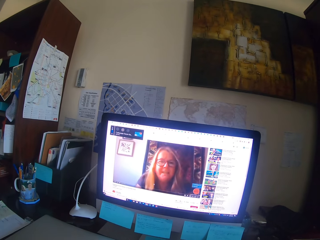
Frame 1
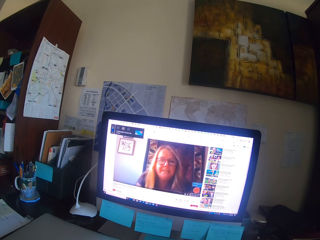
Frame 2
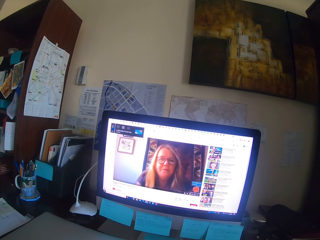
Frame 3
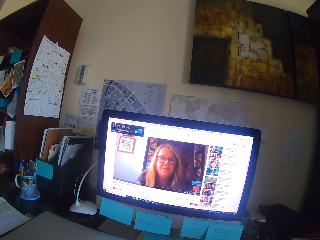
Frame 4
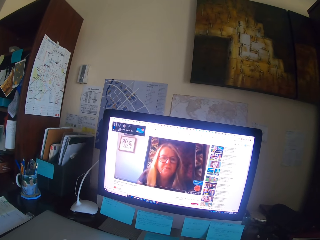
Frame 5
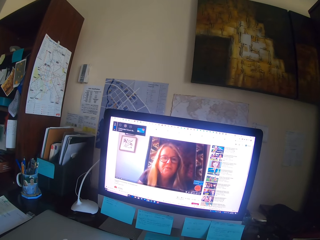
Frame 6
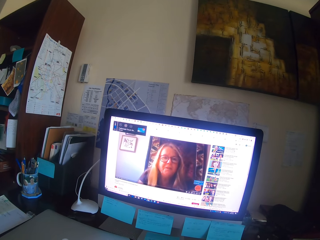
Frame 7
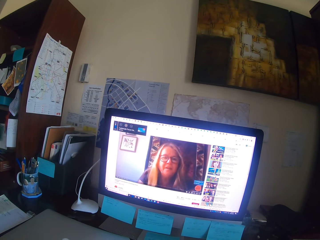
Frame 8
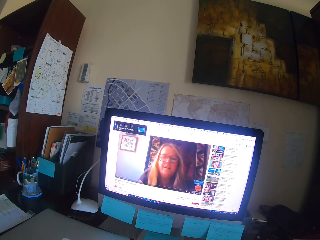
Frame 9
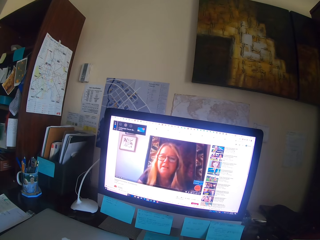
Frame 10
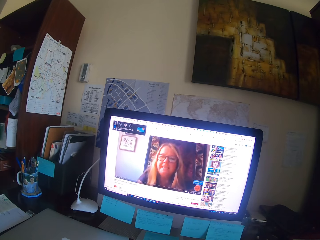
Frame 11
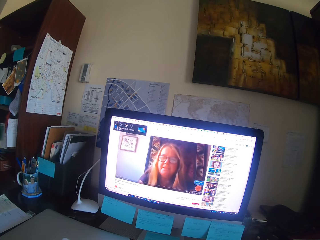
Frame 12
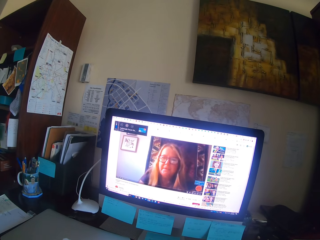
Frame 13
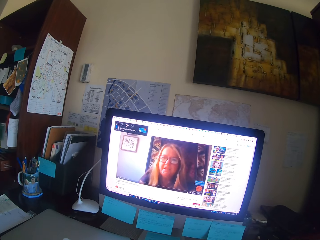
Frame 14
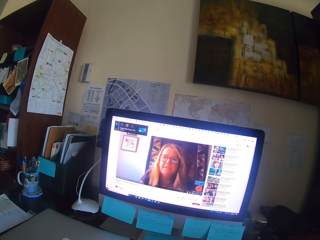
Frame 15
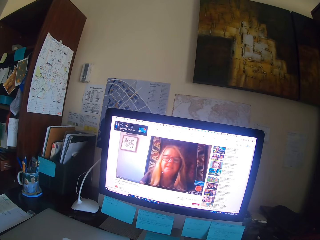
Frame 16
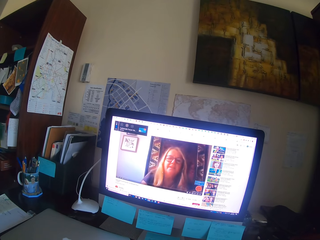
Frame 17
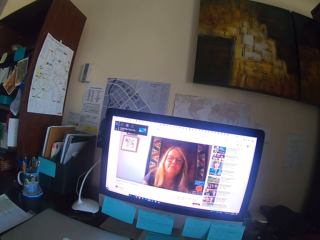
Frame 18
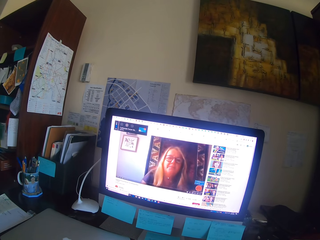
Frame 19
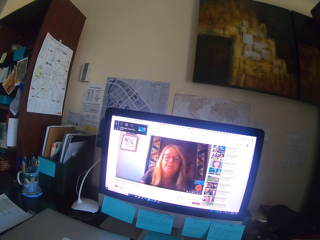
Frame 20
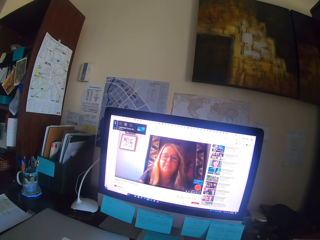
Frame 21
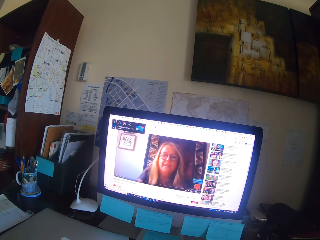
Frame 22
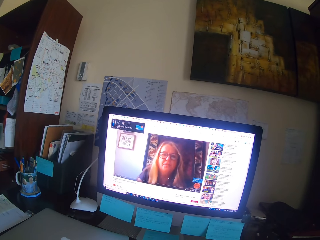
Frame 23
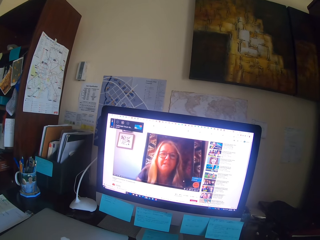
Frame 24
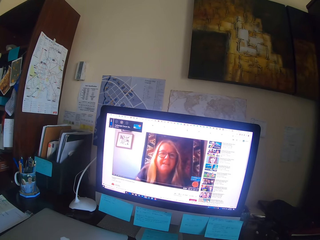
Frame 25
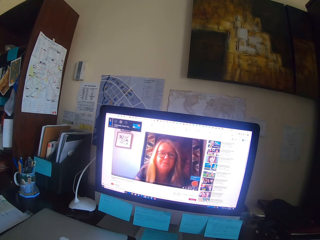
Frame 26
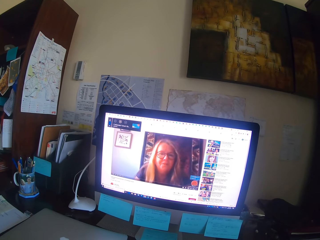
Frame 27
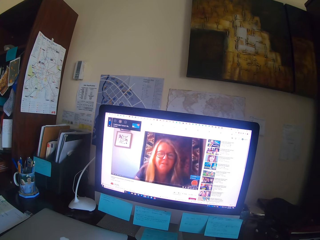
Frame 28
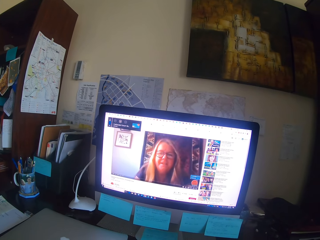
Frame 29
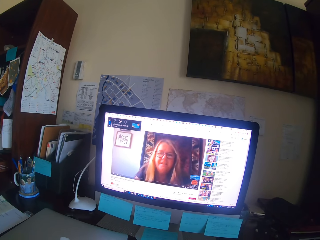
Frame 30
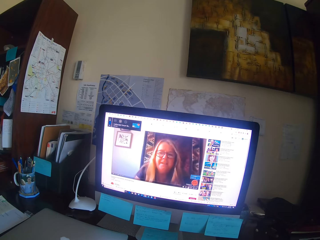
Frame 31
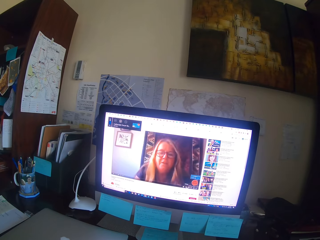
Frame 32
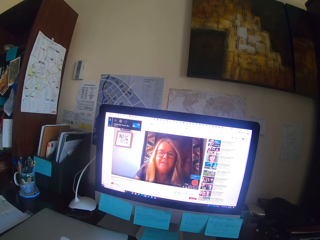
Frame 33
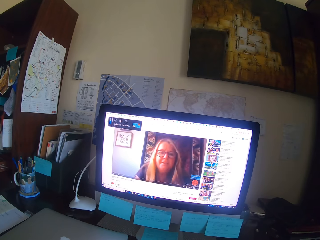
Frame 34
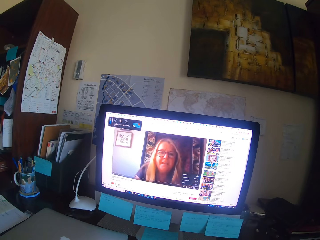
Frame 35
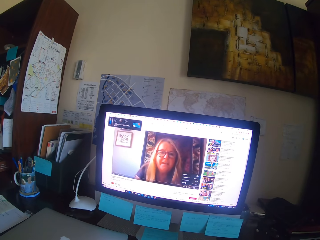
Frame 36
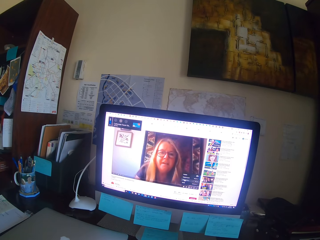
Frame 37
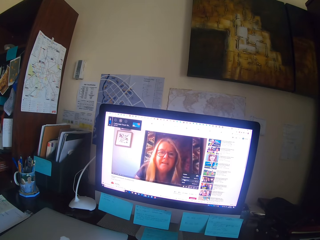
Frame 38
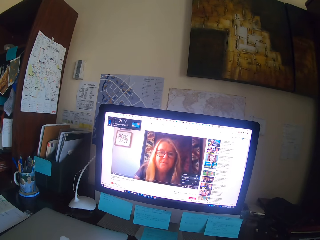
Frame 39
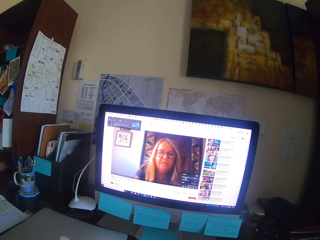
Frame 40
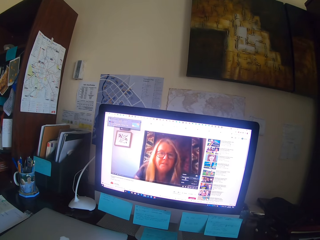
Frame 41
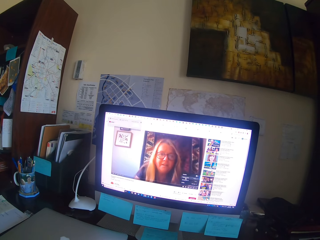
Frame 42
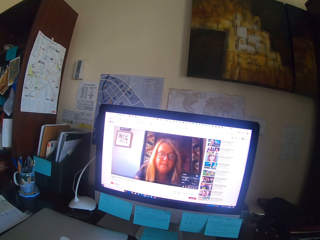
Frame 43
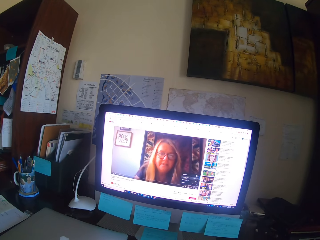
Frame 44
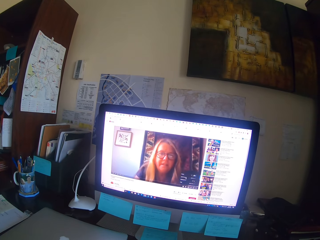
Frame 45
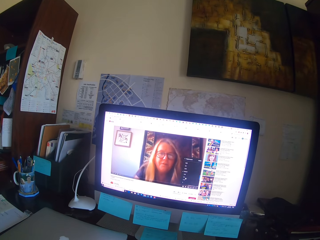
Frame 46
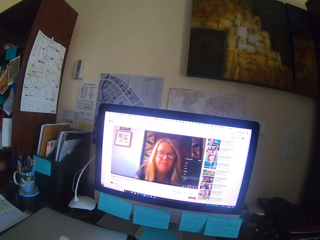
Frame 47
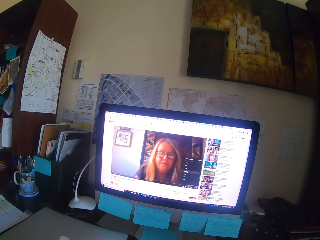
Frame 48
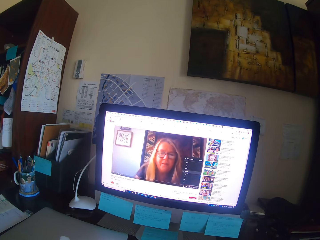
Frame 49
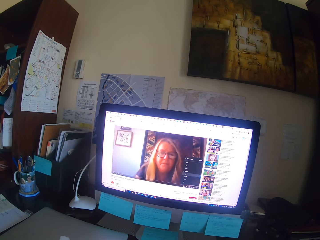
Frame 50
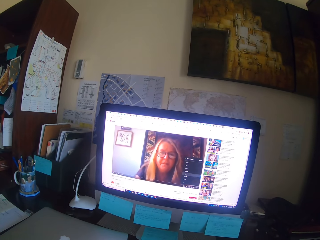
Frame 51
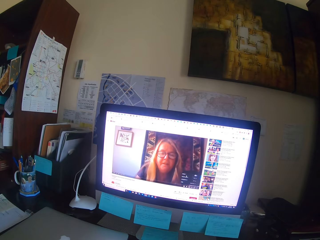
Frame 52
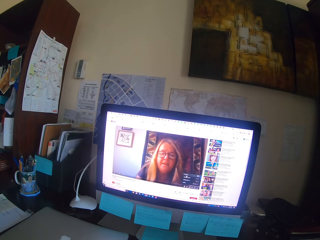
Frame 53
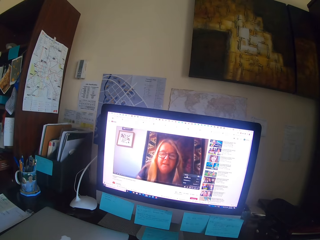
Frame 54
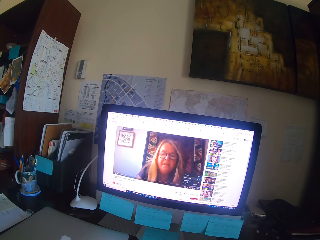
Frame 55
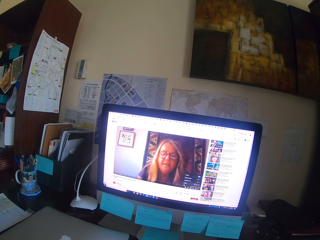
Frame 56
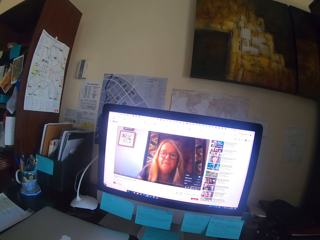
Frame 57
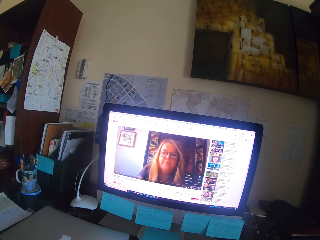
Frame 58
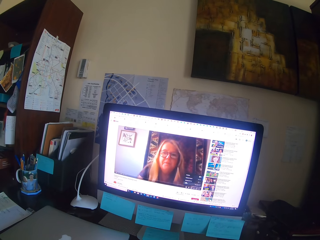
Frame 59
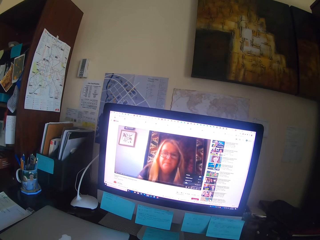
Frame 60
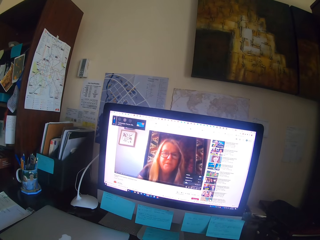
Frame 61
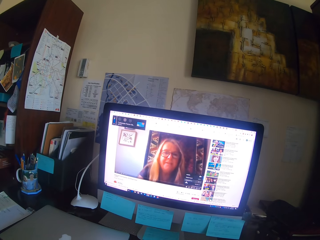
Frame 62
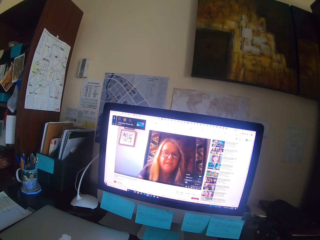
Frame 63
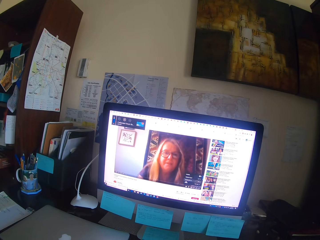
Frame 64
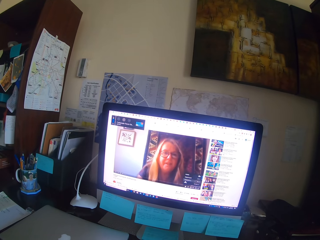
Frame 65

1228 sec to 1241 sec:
The camera wearer drags the mouse. They watch a video on the computer. They drag the mouse.

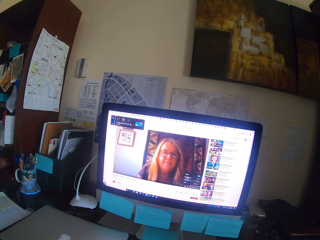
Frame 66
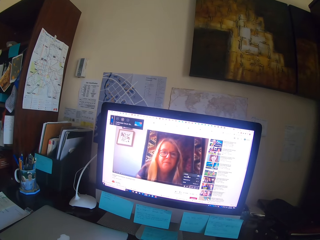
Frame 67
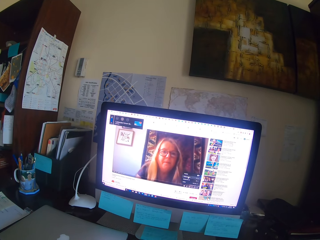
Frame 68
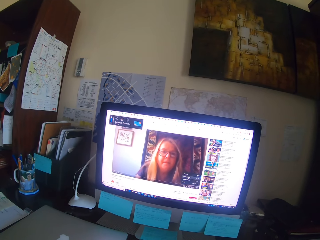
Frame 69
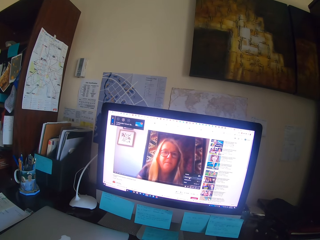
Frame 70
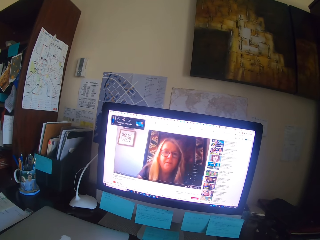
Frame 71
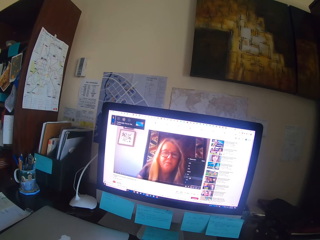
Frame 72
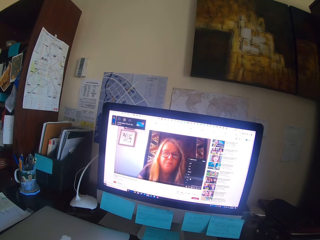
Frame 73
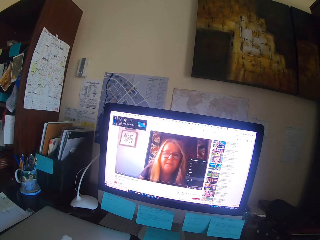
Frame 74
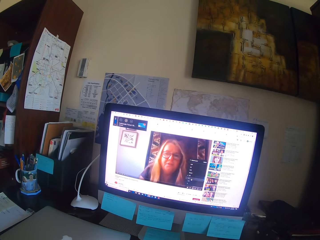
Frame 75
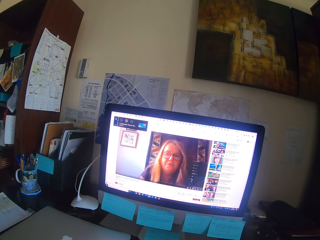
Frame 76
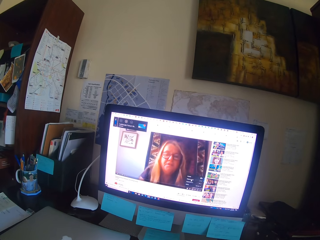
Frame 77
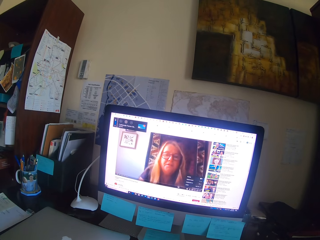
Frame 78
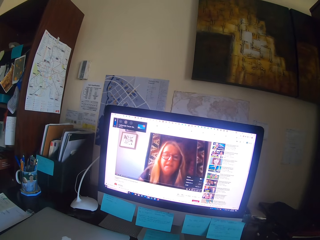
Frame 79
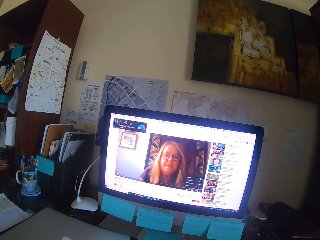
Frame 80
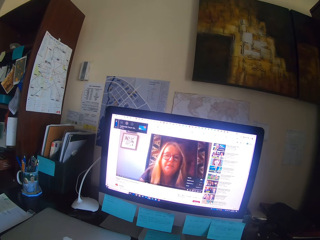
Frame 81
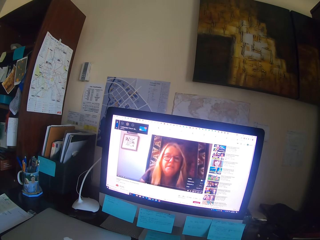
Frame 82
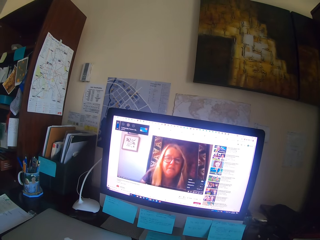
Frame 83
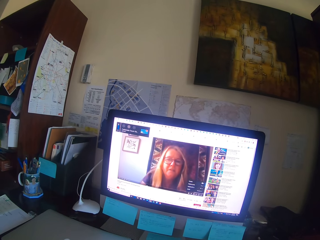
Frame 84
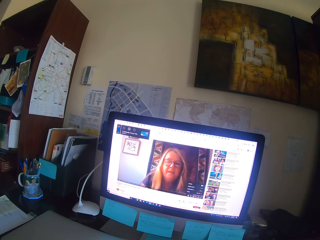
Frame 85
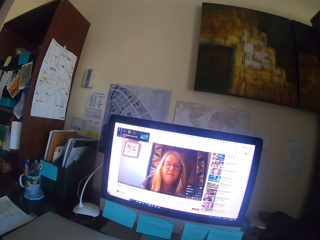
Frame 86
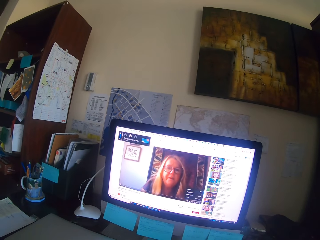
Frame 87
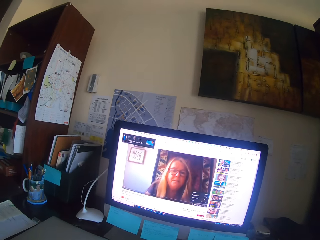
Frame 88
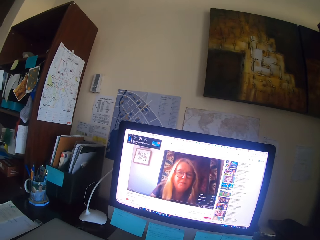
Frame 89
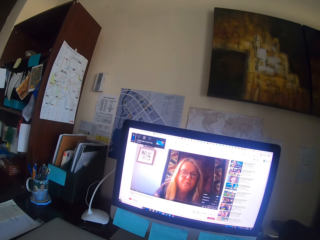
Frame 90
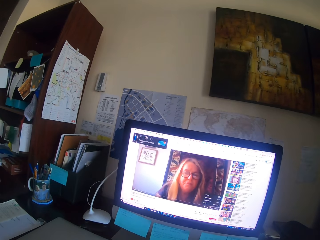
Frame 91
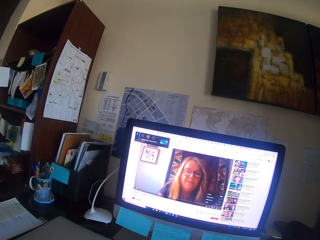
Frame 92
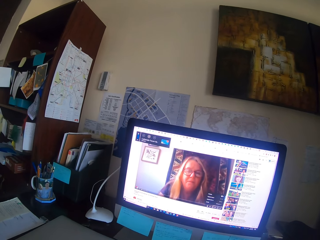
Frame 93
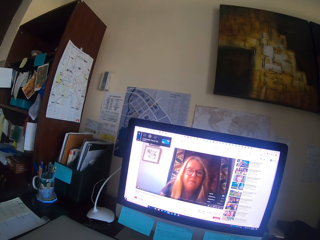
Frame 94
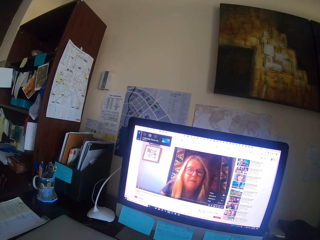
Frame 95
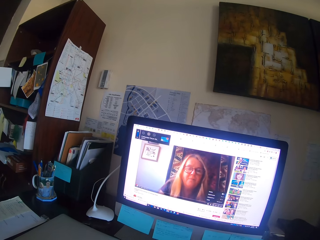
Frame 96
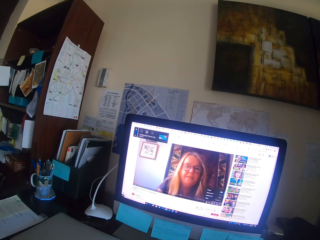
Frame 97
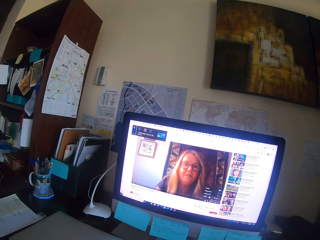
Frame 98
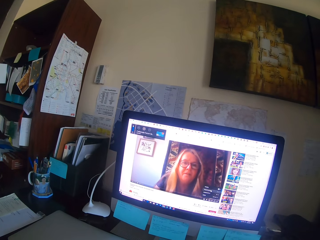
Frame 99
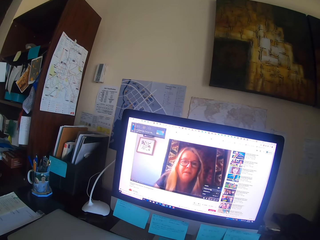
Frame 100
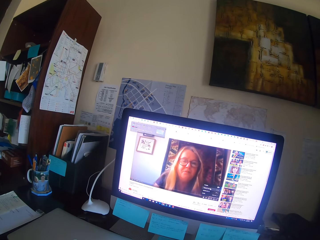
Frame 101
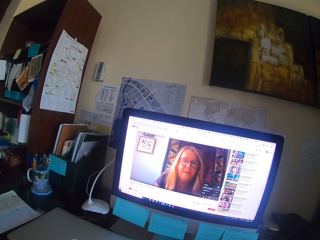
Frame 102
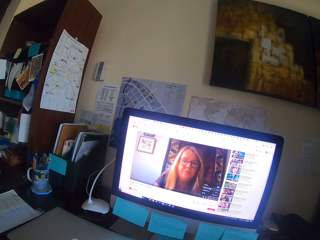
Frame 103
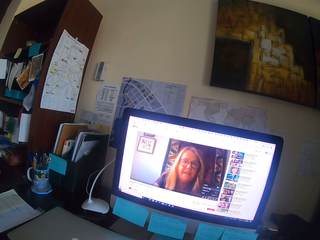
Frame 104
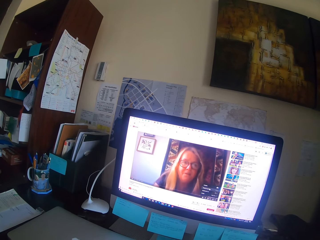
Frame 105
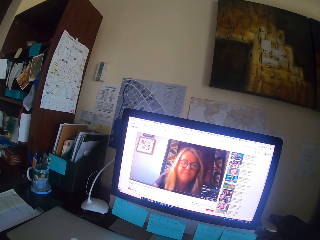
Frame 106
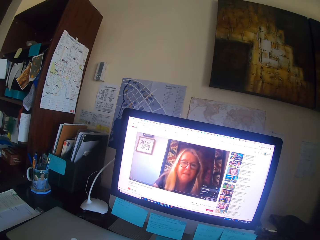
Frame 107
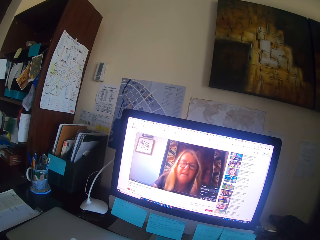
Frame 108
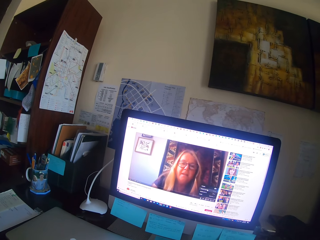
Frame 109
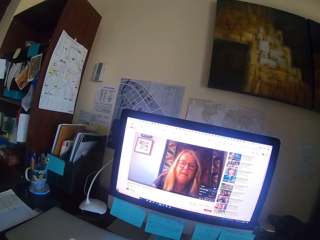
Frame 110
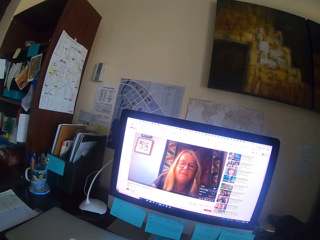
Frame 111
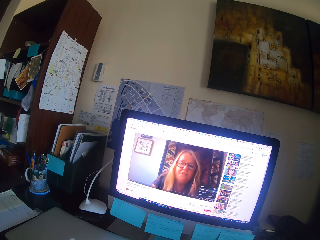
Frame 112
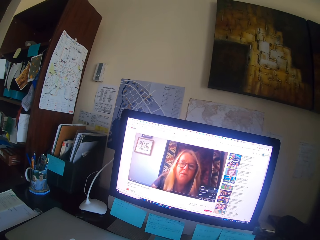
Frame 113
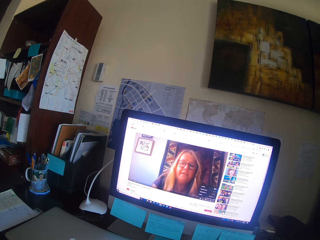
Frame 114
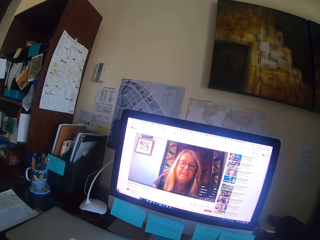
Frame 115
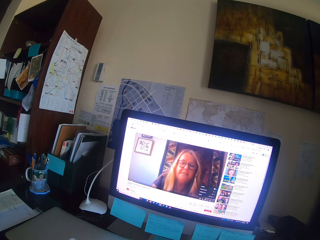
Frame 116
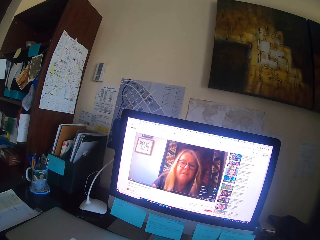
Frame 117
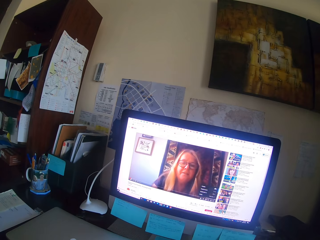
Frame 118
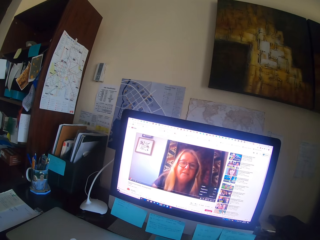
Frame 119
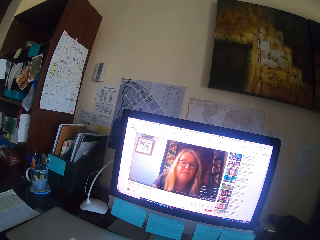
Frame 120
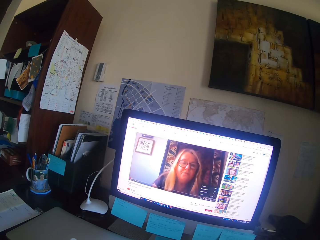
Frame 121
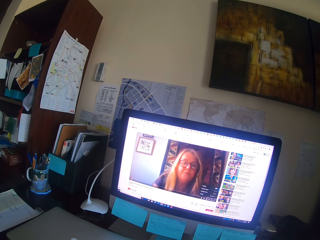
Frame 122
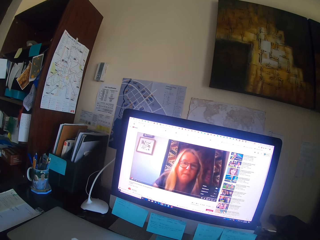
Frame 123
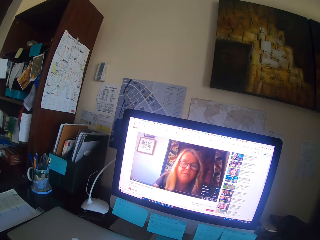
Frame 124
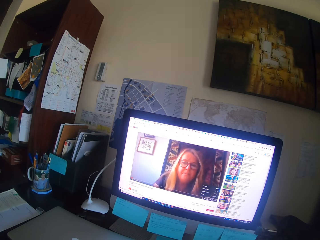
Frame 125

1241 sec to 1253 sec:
The camera wearer watches a video on the computer. They drag the mouse. They watch the video on the computer.
